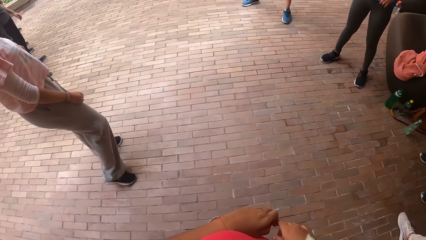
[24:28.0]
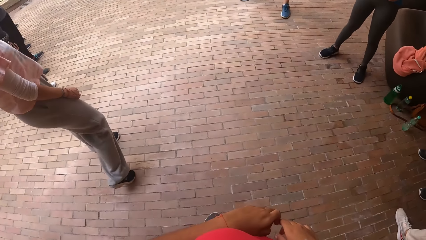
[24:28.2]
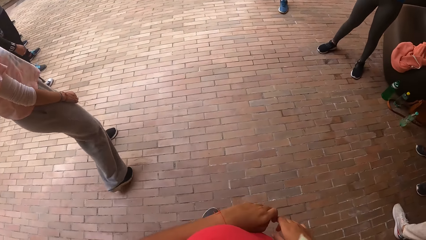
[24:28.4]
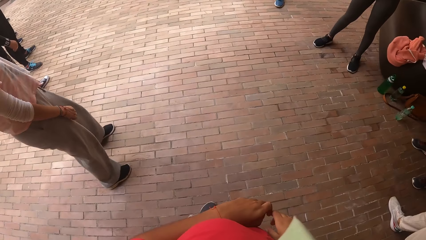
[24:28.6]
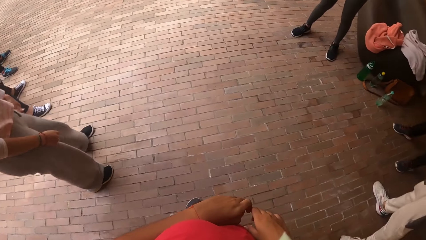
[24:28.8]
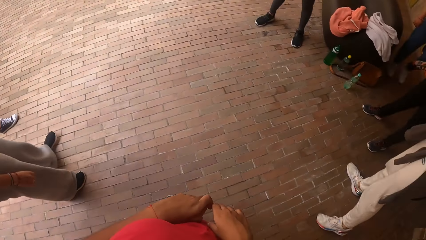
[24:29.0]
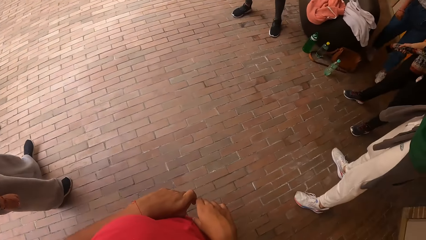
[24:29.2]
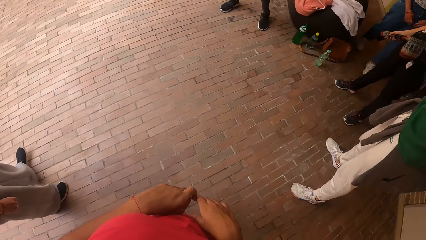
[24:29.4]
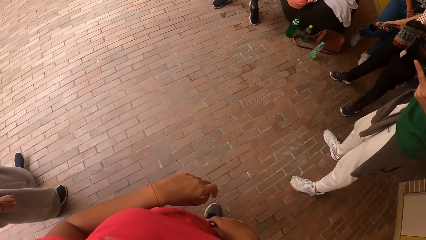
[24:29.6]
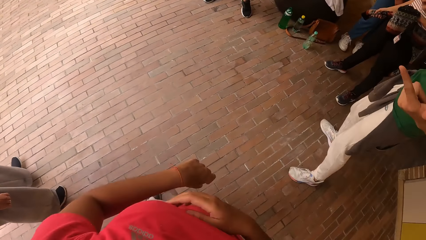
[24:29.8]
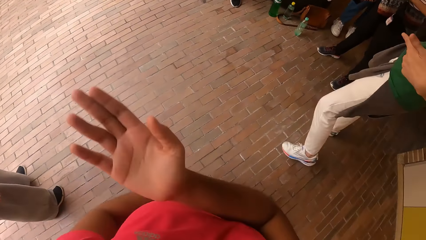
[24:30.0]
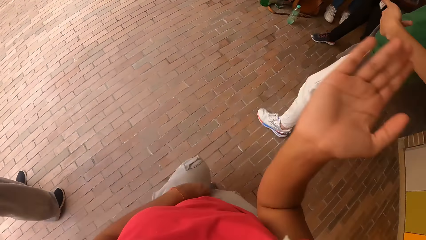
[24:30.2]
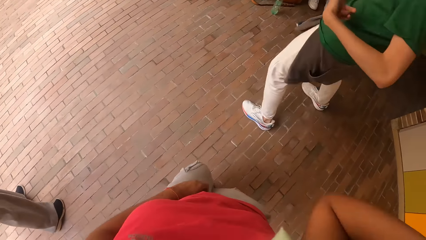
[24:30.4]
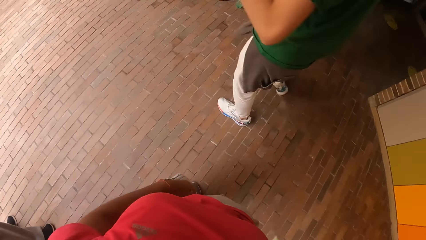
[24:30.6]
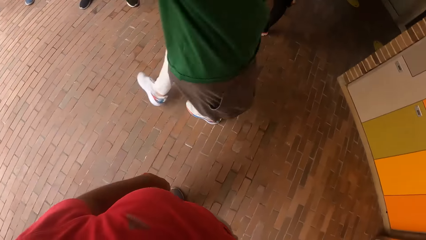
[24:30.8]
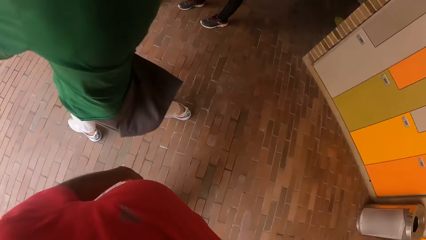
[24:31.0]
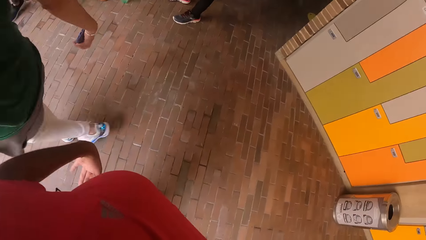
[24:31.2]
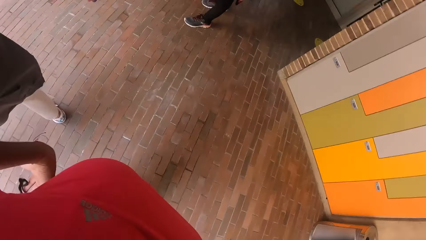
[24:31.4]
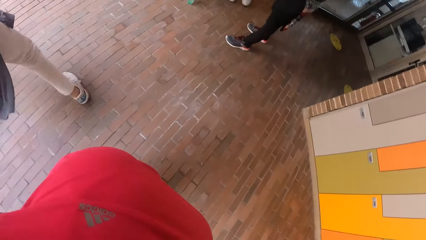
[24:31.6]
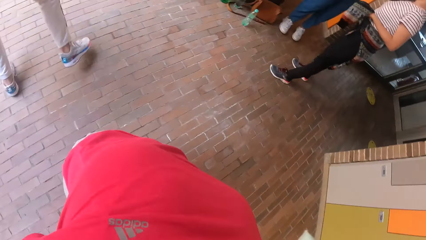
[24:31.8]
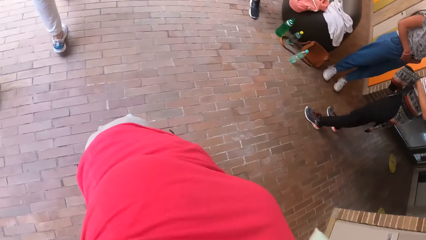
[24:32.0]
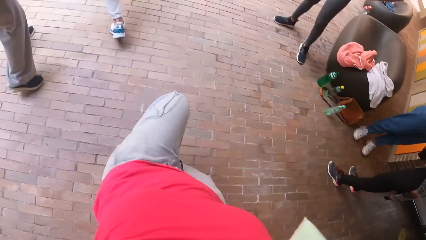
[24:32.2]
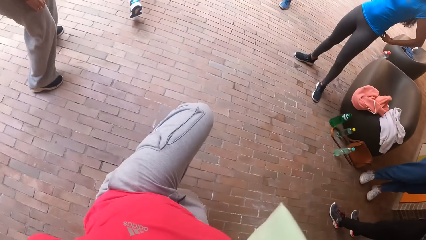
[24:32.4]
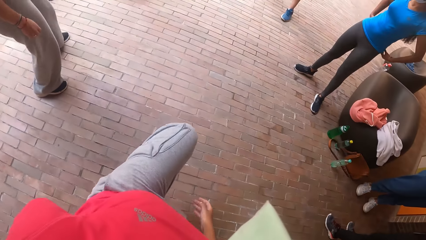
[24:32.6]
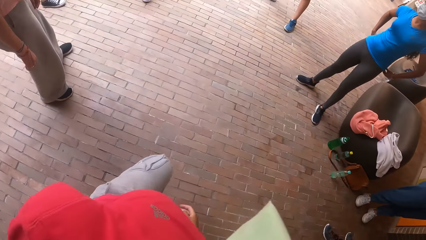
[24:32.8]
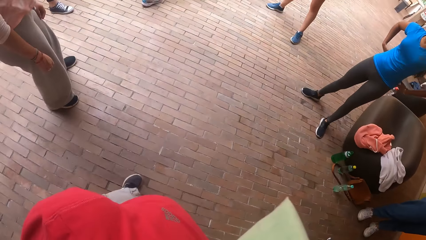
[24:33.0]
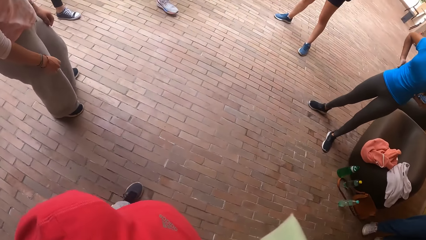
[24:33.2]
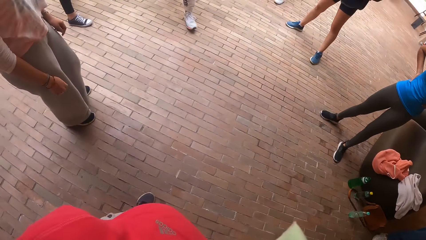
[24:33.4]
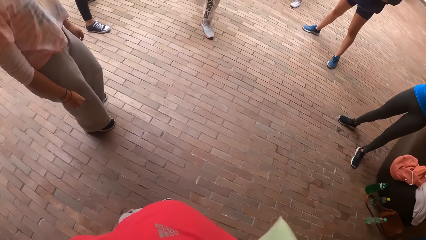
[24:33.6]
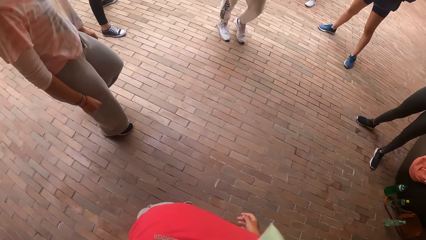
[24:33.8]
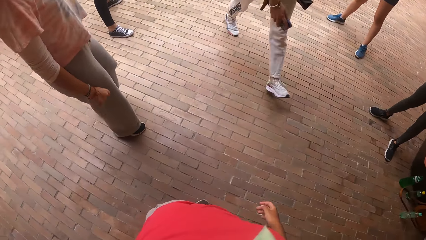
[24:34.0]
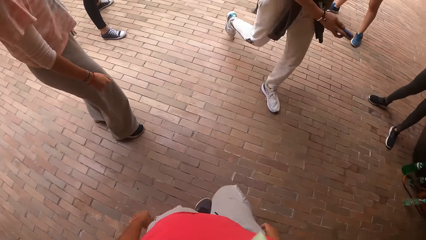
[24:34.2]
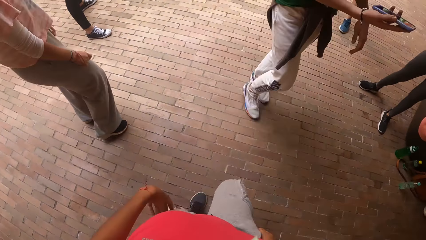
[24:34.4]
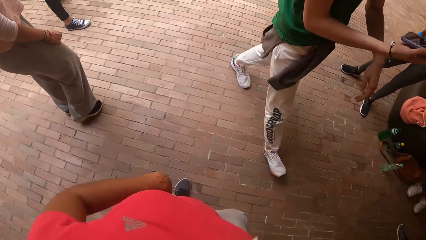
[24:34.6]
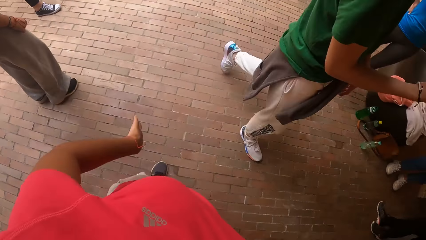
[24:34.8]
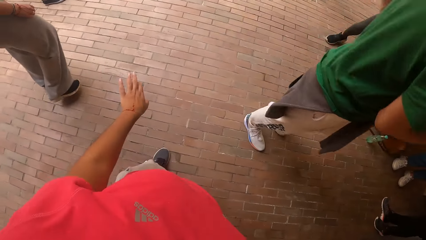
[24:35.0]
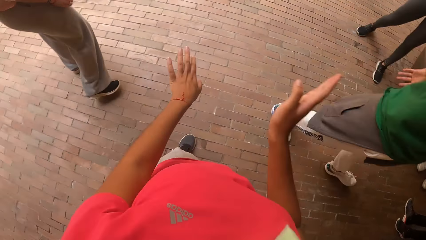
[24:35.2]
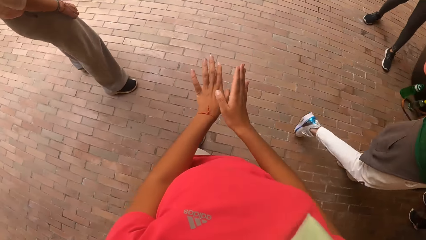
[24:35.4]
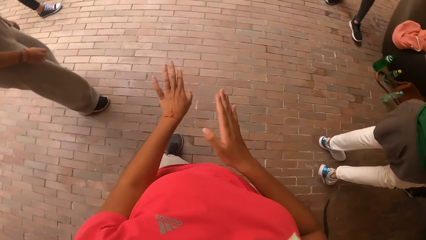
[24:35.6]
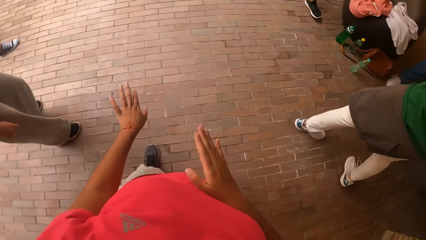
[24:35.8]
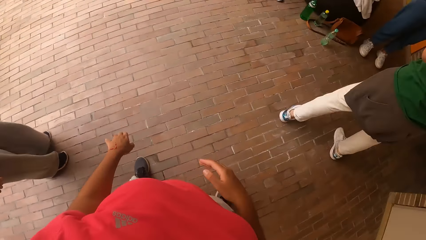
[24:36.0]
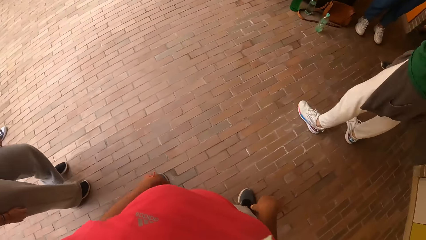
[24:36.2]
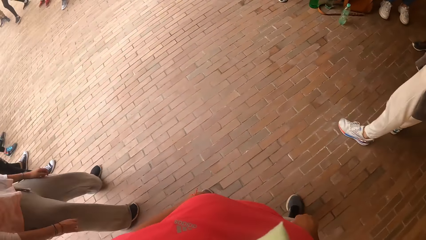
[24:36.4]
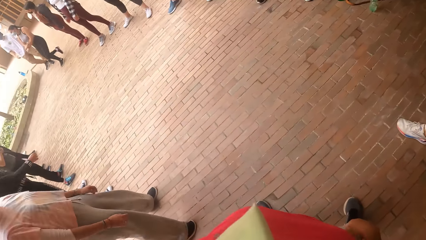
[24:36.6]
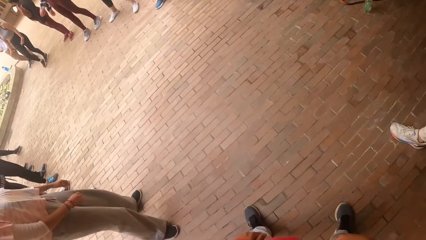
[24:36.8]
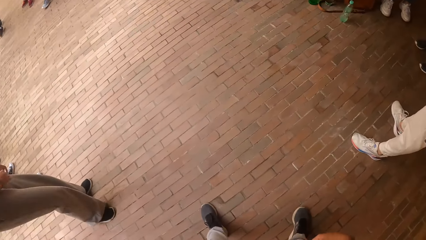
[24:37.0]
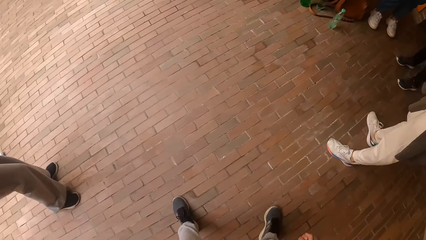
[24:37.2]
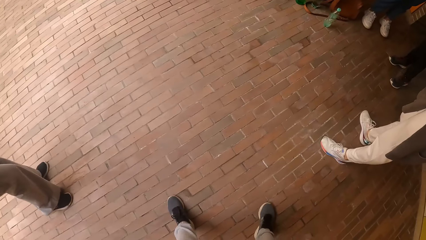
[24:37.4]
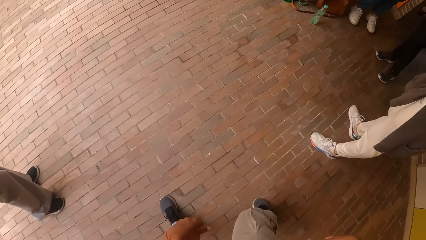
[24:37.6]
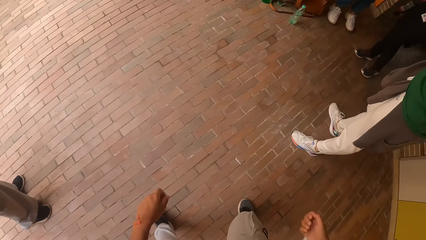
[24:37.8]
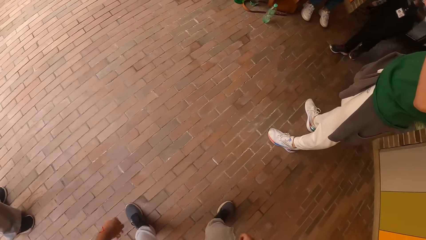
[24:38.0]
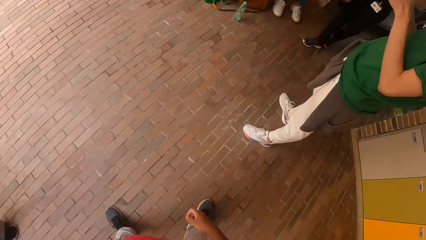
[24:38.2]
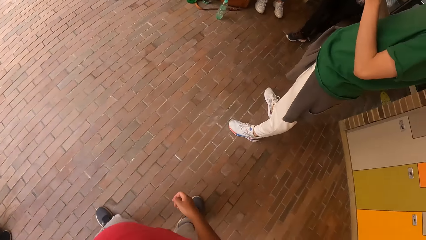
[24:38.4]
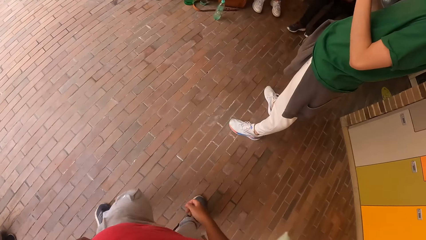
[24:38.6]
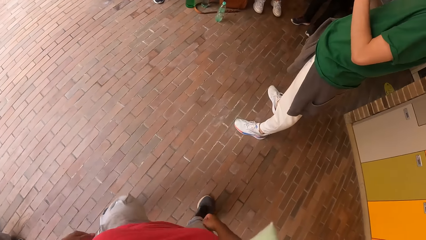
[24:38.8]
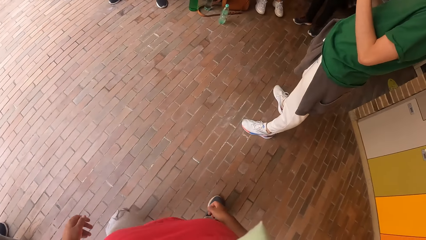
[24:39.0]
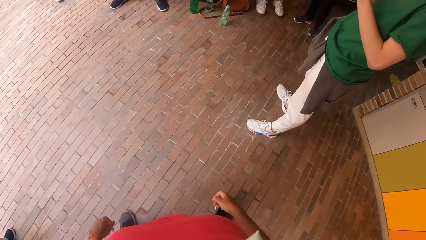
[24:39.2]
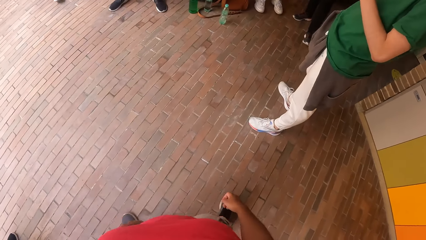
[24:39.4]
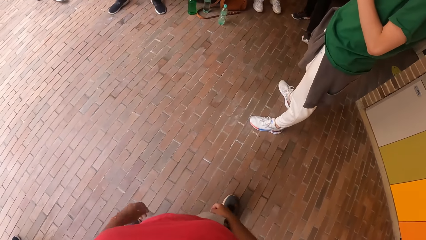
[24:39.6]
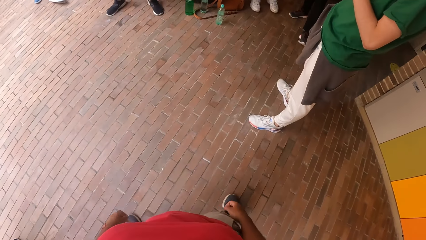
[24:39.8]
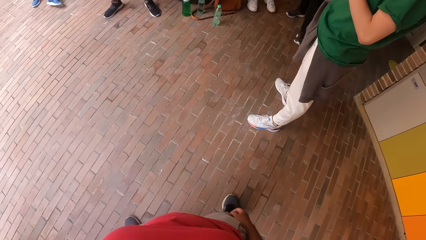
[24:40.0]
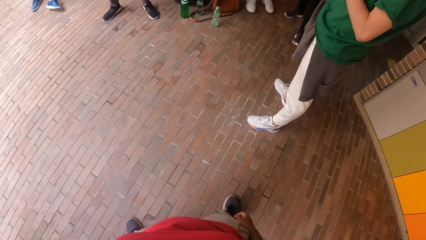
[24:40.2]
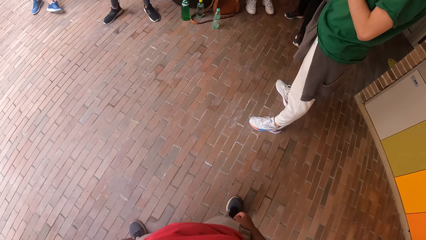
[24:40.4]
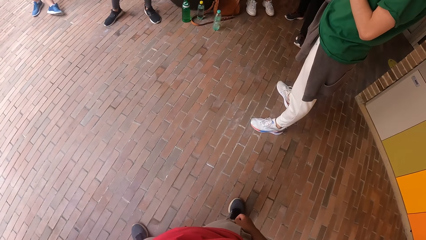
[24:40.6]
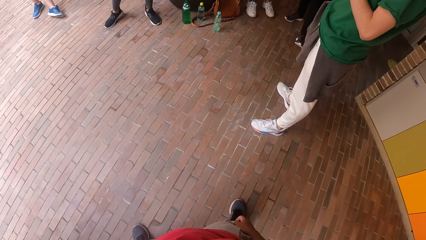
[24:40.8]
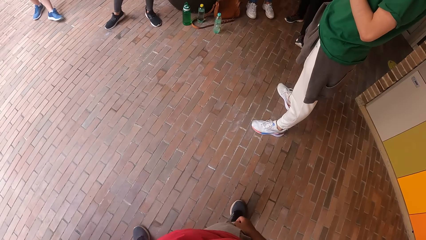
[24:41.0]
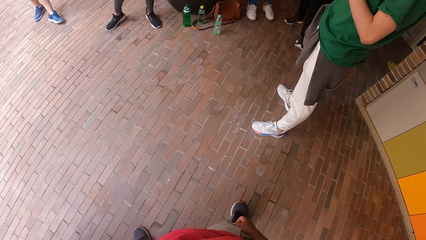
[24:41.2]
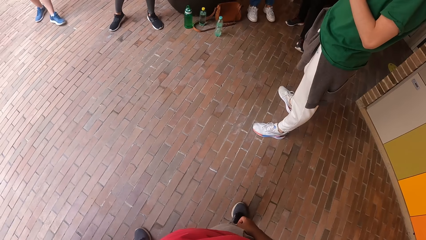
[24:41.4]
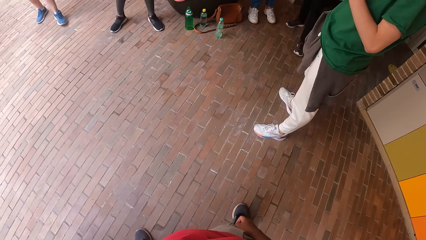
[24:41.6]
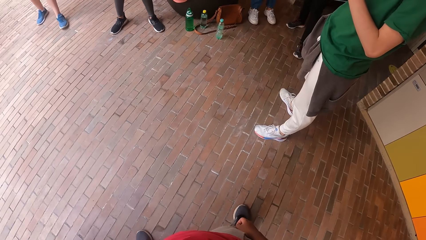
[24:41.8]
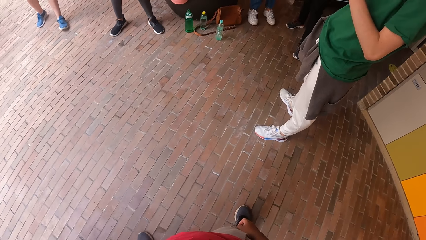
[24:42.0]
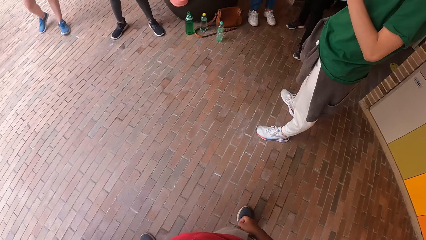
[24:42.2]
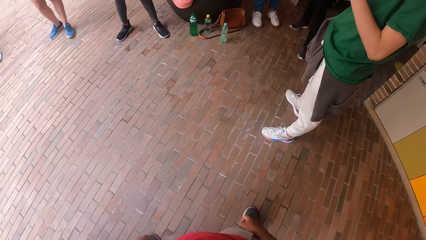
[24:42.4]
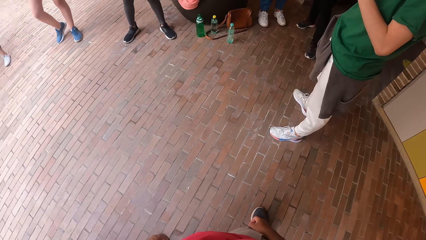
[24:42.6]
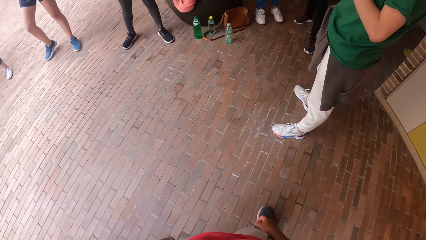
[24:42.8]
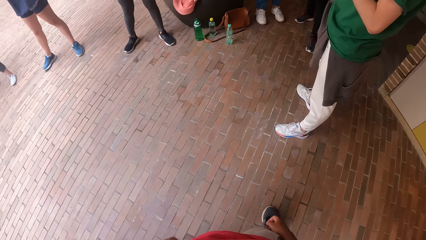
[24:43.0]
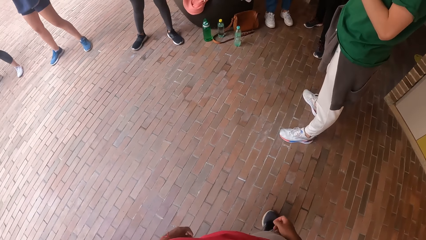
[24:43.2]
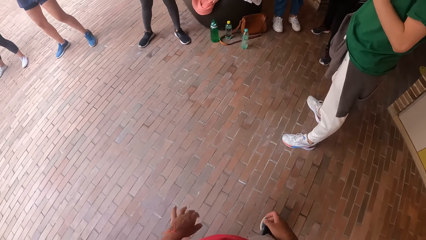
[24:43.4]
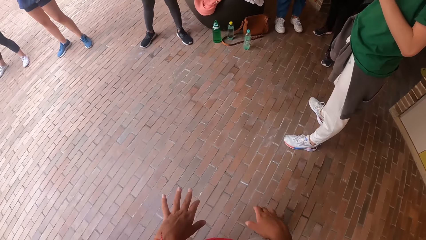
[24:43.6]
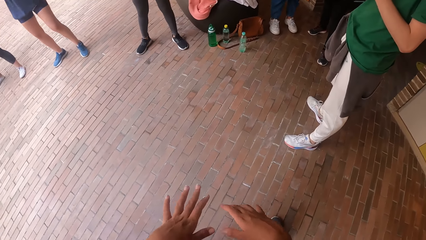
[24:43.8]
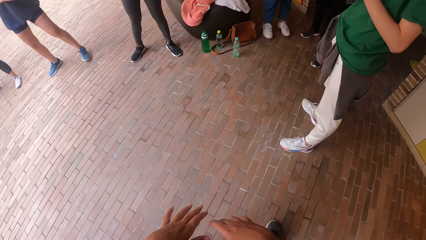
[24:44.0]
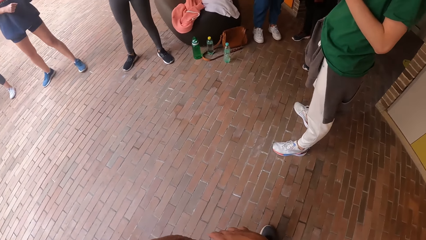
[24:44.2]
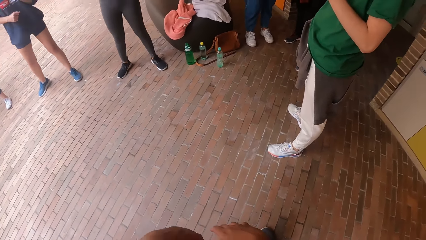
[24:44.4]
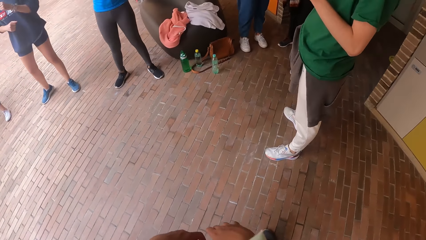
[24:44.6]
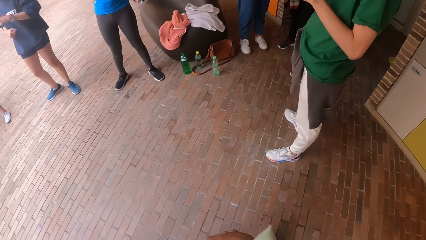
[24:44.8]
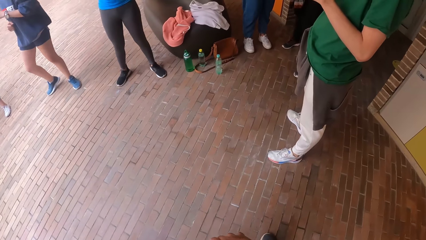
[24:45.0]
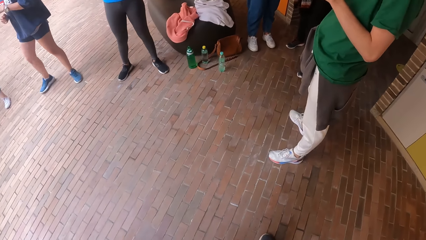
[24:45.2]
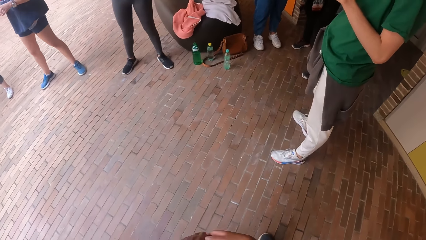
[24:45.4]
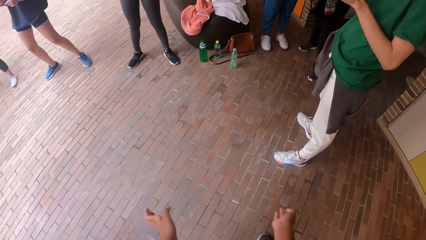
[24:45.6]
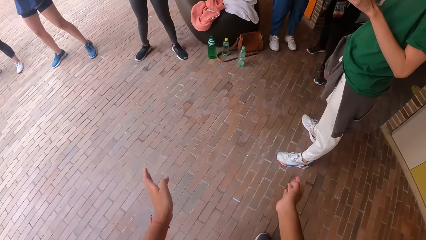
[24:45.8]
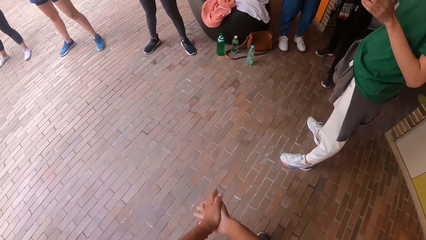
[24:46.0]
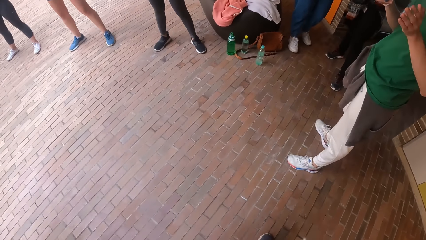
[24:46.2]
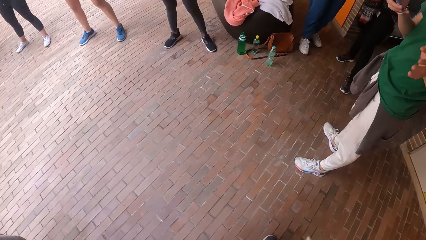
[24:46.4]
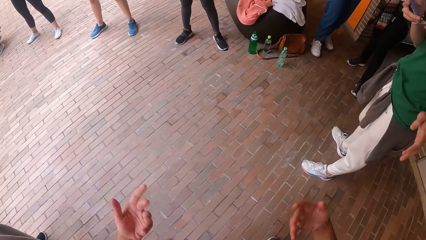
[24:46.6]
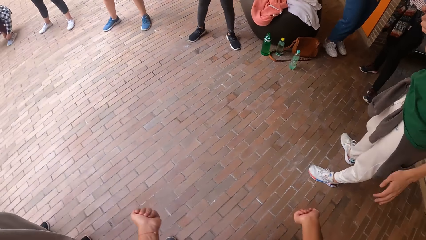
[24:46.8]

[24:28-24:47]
The camera wearer dances alone on the dancefloor. They move the hand. They look around.
